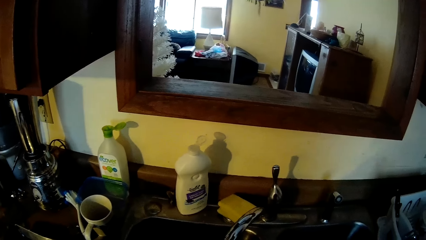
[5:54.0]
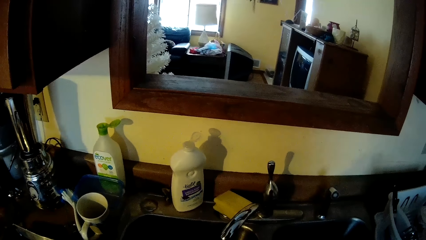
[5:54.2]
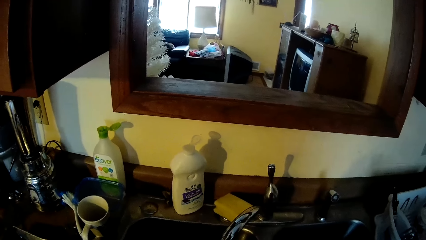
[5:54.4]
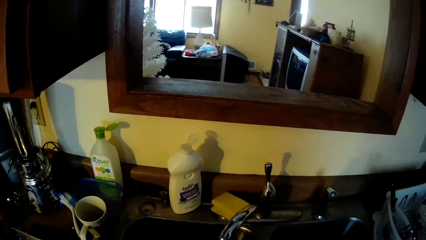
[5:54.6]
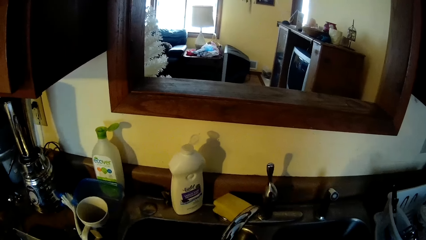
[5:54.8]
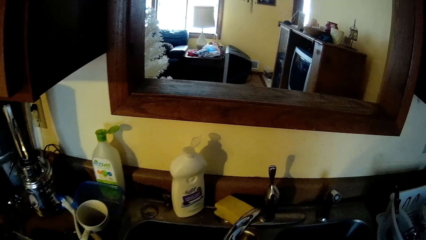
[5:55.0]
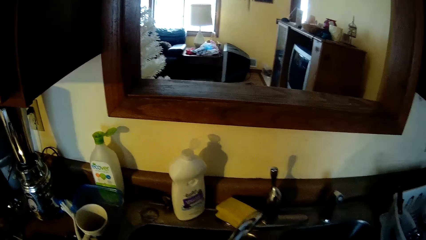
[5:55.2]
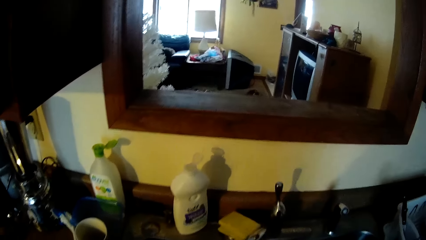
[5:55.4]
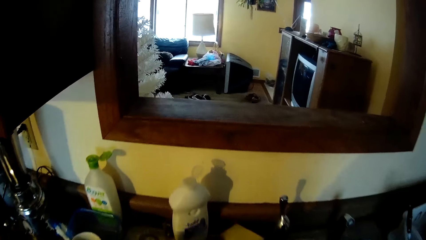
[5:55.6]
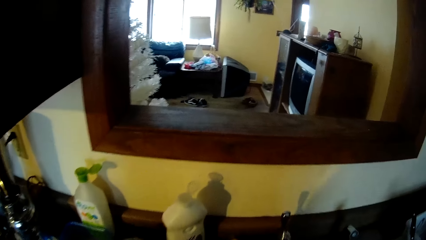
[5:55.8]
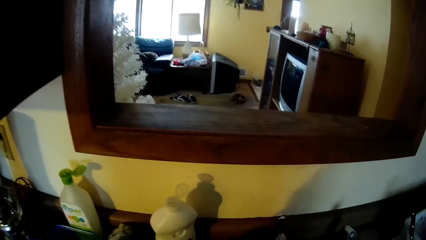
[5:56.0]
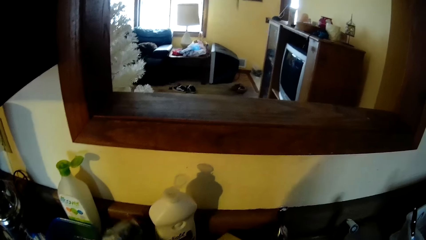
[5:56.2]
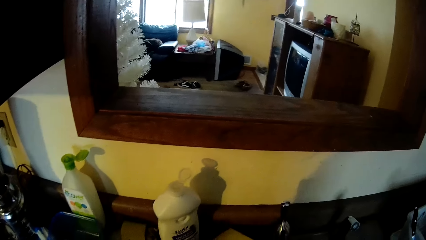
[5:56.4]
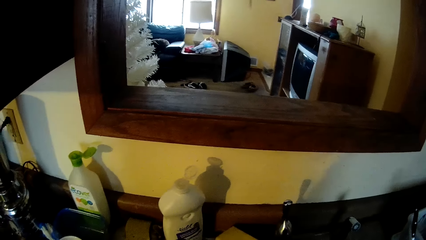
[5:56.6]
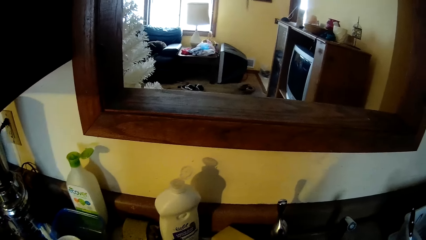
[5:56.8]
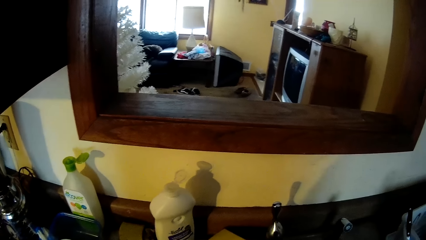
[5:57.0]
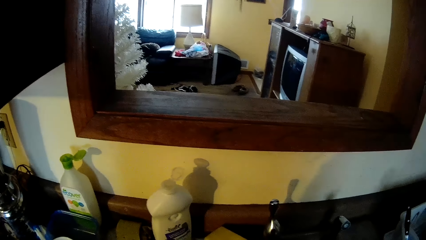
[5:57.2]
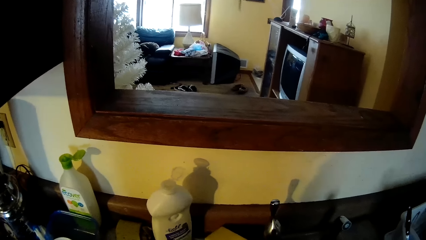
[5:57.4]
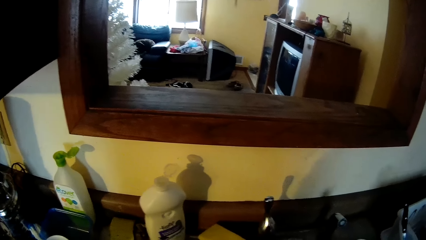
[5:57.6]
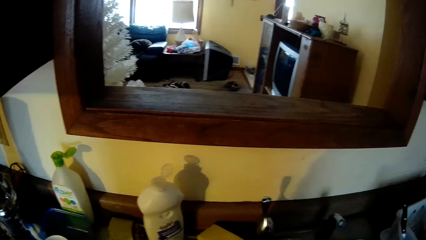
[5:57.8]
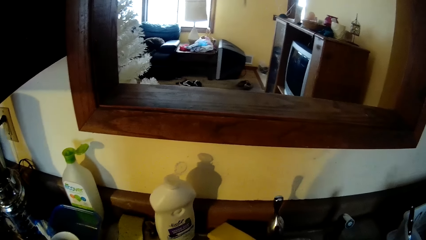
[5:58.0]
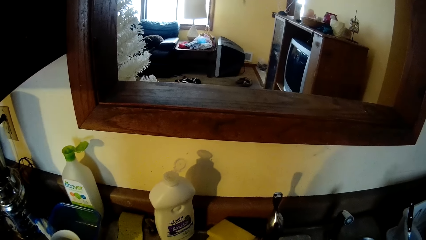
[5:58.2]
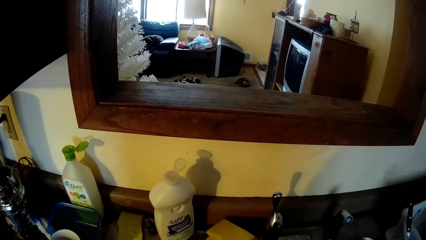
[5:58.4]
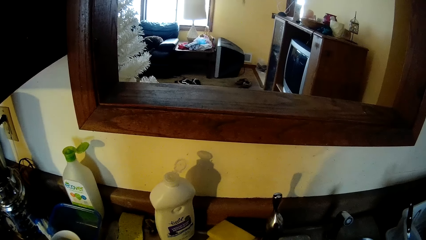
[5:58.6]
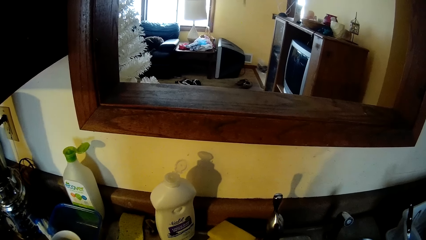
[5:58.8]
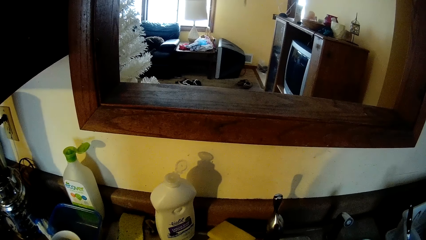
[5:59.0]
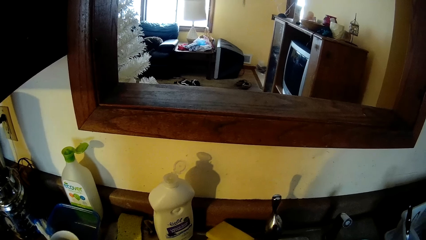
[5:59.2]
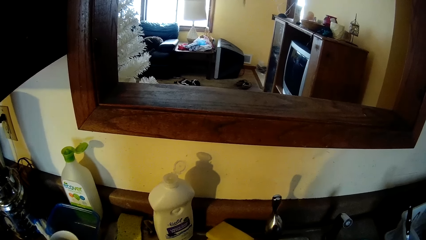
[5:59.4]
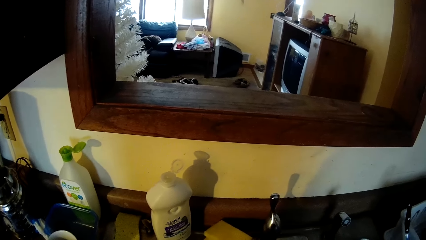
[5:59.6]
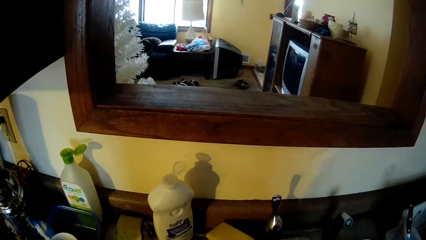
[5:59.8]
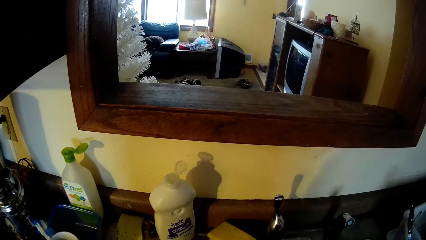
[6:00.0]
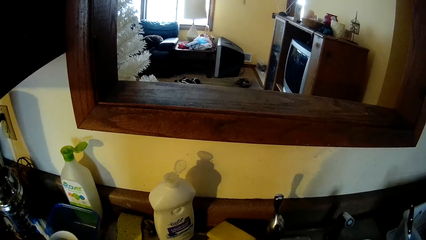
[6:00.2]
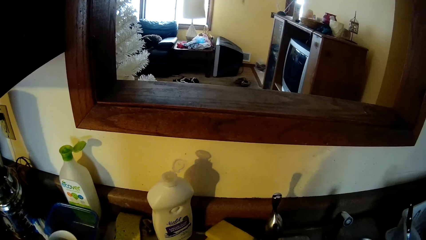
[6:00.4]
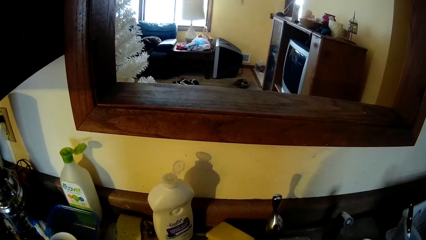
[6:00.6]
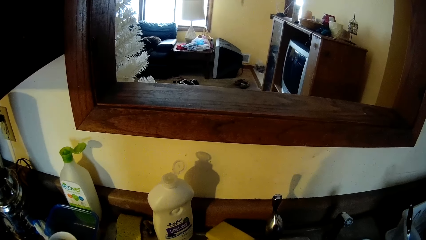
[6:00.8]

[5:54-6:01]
The camera wearer drops the sponge on the sink with her left hand.

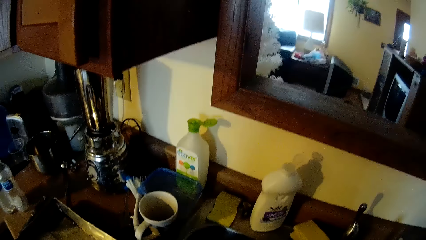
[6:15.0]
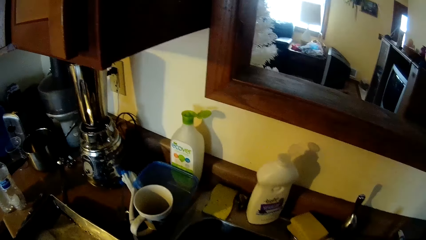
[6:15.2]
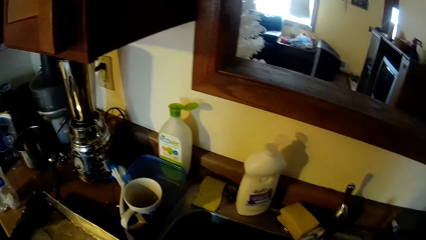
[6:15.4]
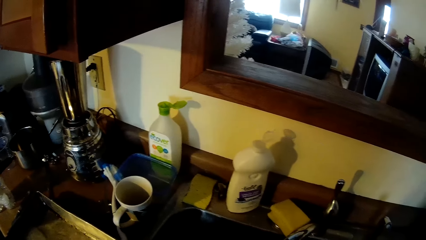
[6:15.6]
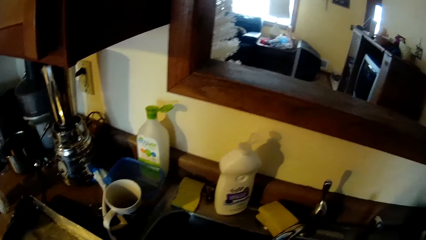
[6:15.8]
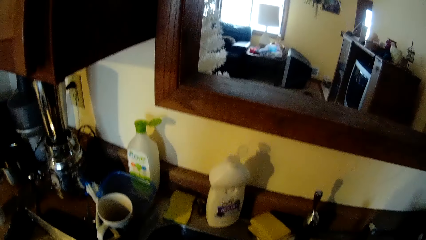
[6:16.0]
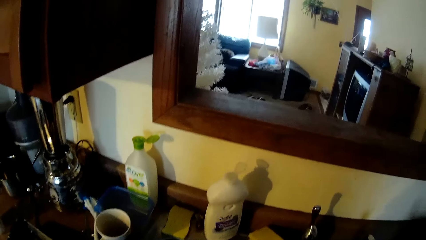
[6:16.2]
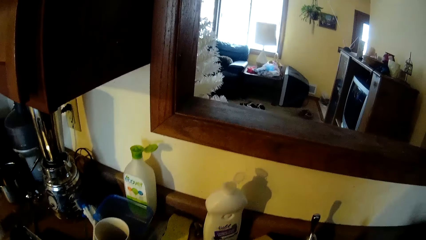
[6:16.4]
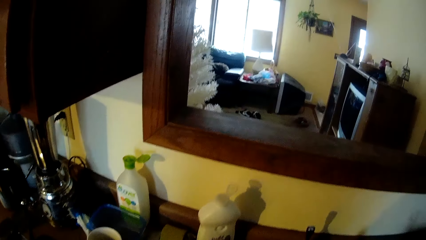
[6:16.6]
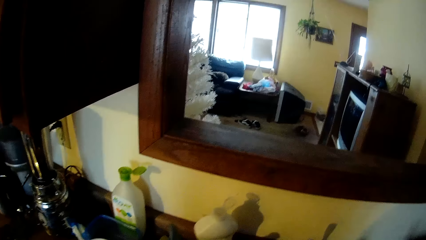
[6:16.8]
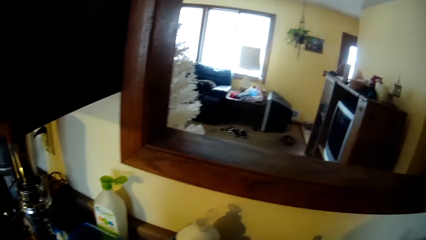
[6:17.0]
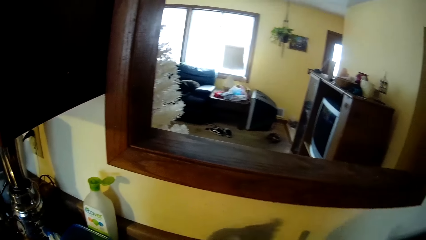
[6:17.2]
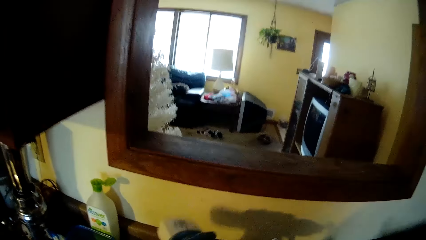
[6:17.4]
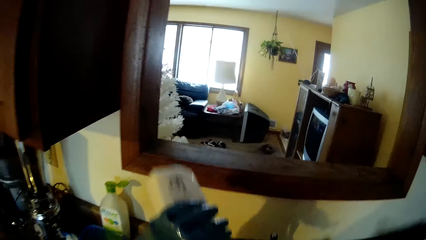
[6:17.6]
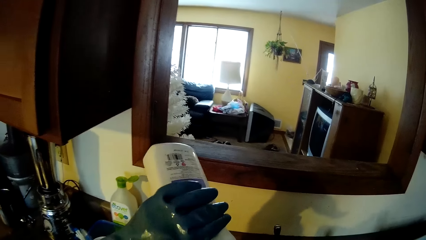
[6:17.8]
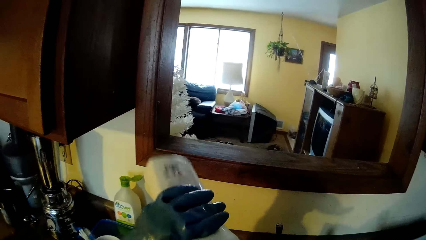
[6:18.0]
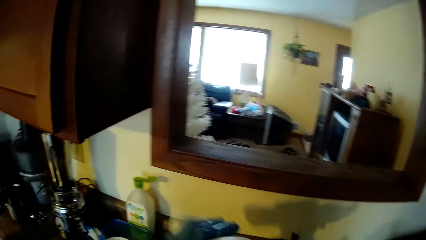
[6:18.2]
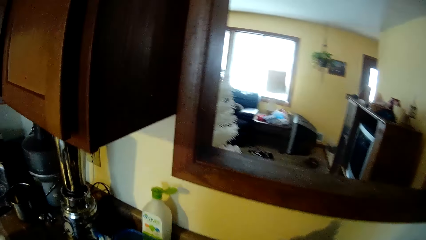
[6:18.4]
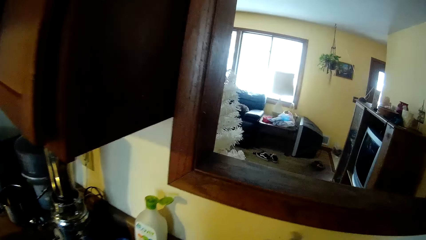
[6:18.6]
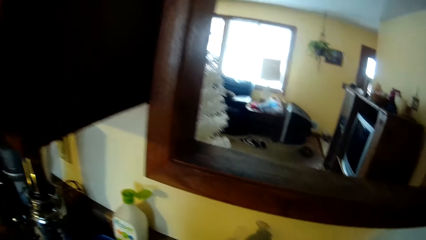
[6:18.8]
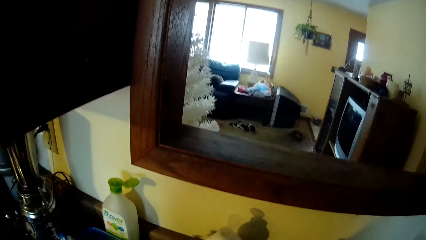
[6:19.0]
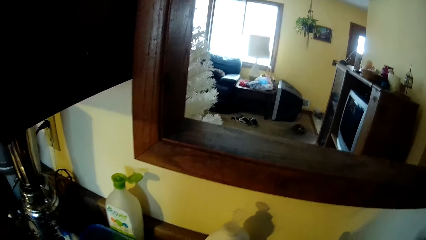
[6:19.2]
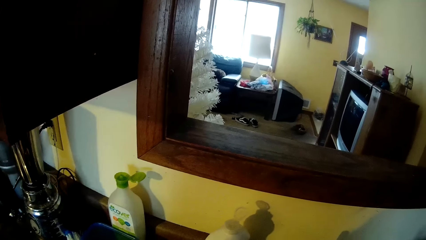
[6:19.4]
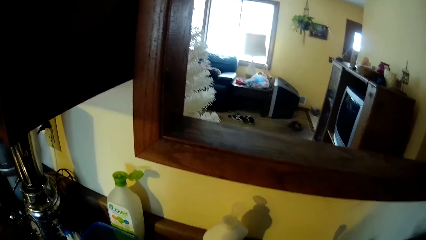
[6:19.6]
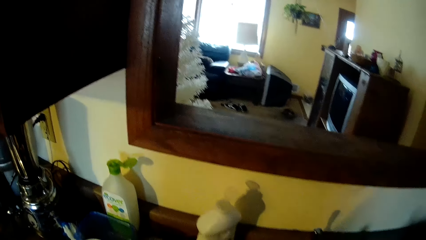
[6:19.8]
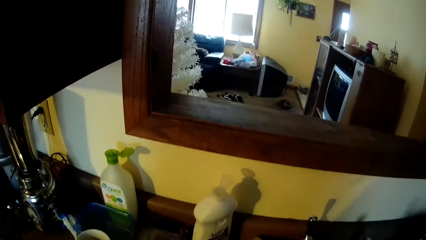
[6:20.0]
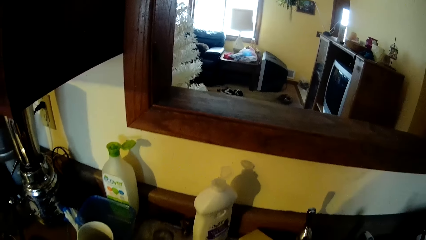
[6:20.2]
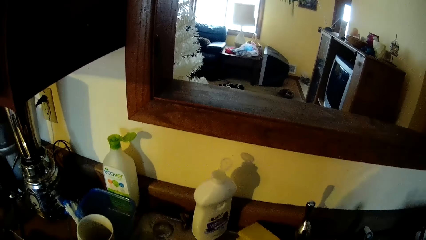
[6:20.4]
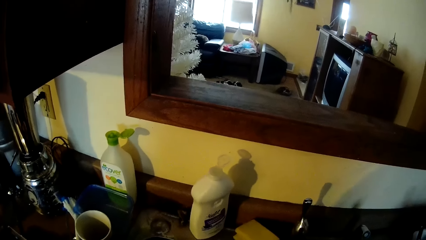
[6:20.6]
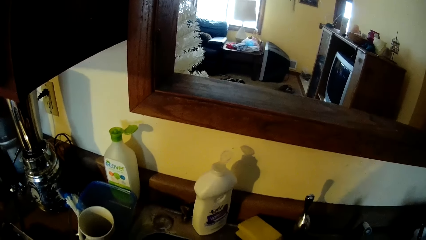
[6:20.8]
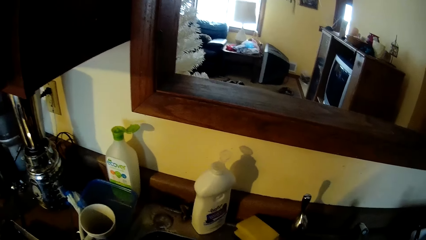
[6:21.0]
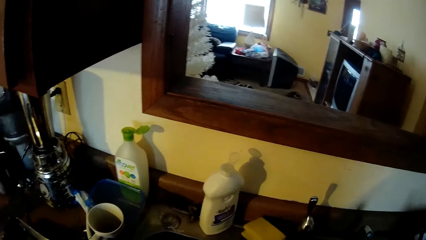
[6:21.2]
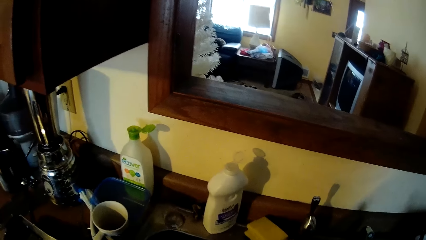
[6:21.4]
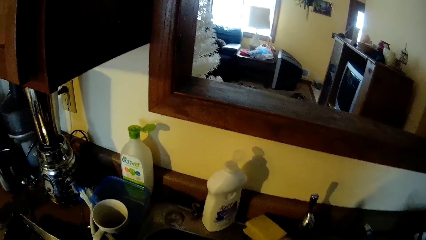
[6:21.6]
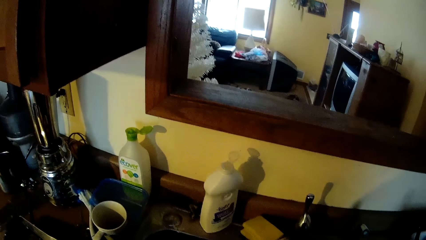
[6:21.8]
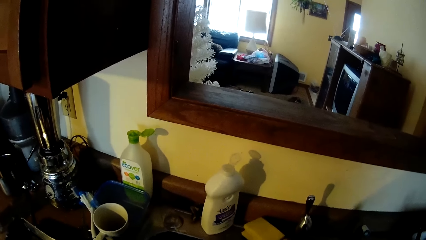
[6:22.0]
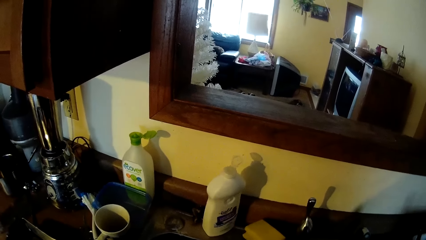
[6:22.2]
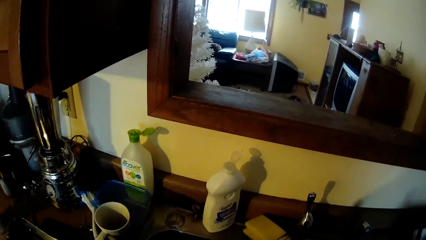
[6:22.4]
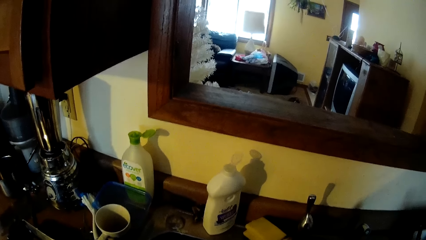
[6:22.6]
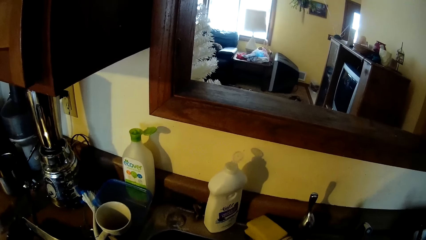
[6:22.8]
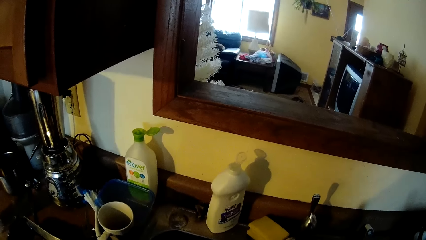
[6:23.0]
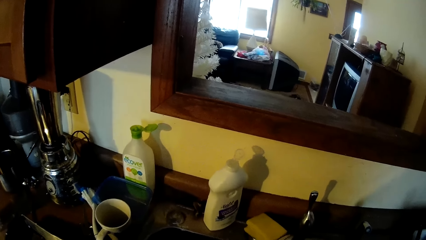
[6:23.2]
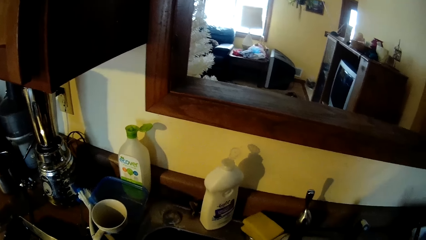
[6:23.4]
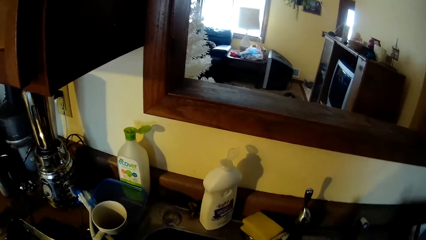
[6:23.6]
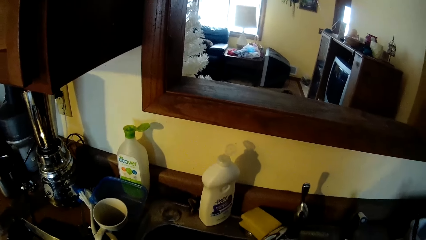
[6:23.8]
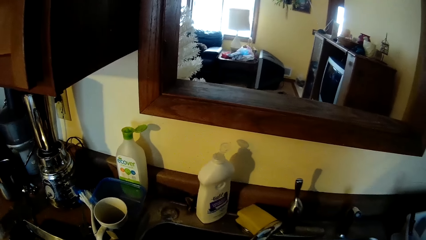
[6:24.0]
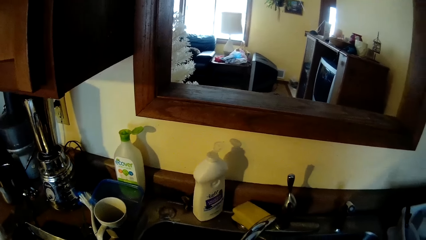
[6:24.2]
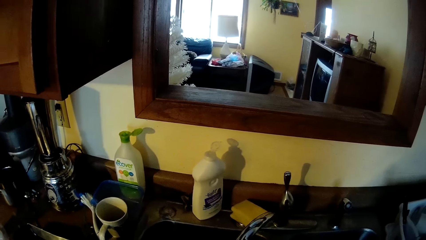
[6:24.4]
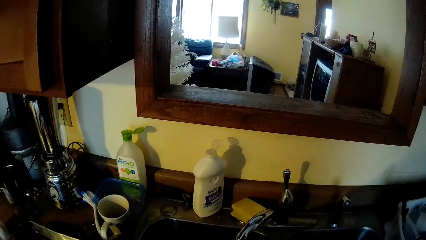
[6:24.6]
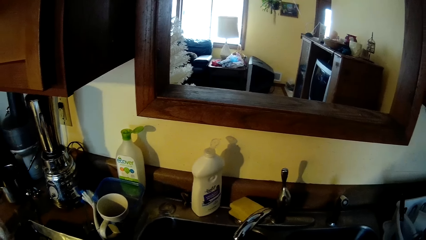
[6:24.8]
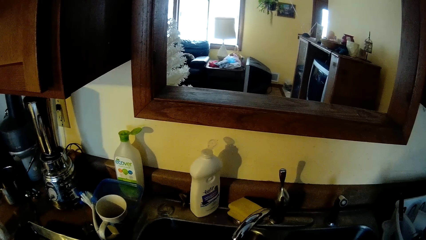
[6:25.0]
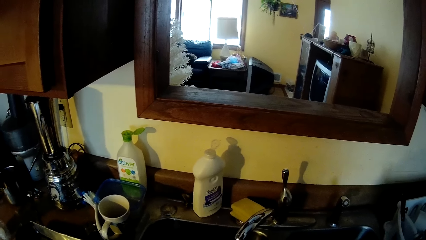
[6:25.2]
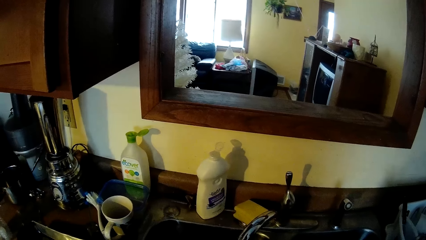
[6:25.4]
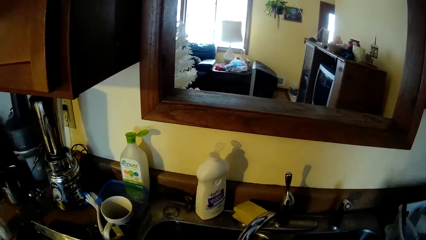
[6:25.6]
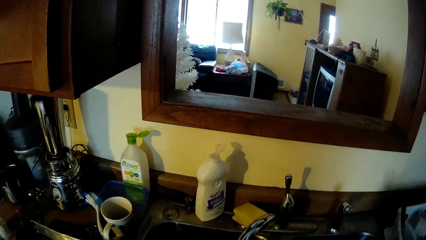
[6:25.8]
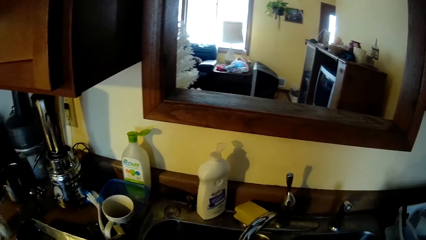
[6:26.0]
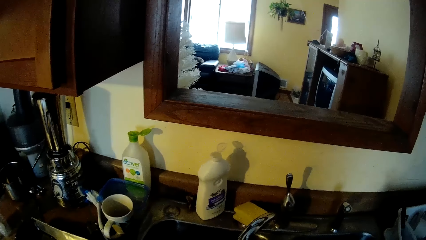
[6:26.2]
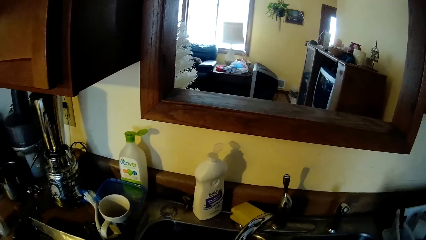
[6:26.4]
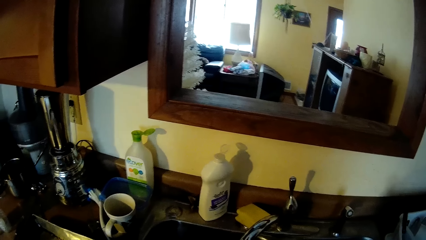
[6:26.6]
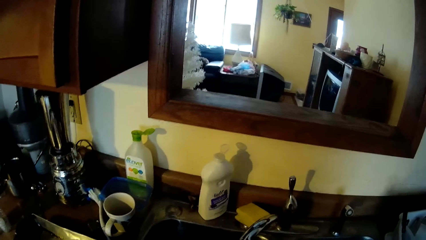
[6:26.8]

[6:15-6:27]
The camera wearer picks the liquid soap from the sink with her left hand. She pours the liquid soap inside the sink with her left hand. She drops the liquid soap on the sink with her left hand.
